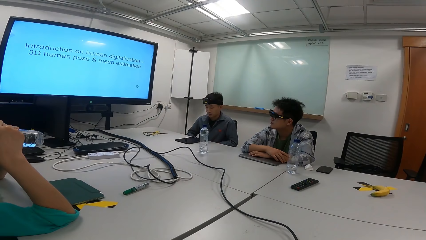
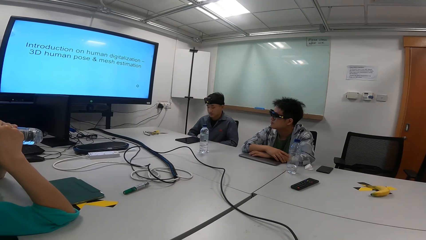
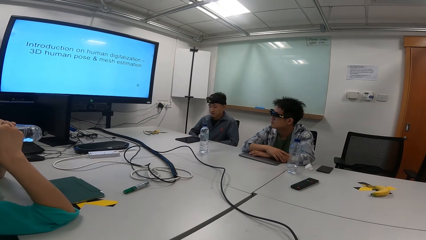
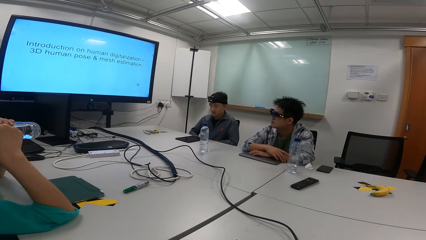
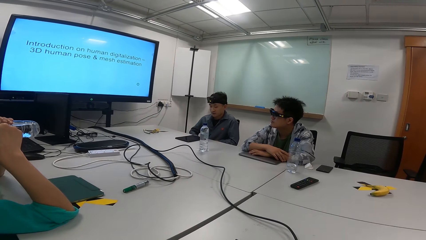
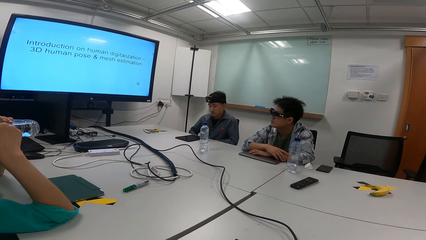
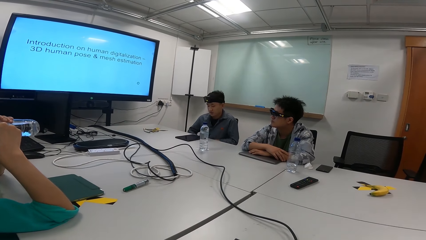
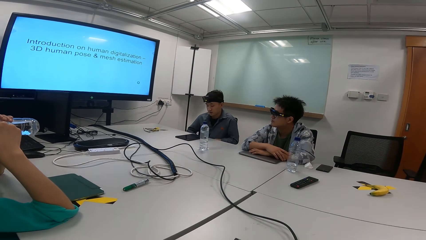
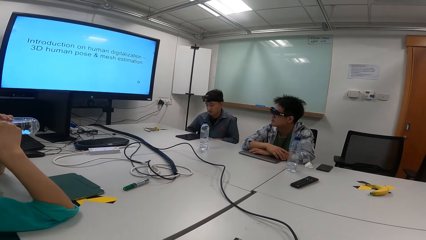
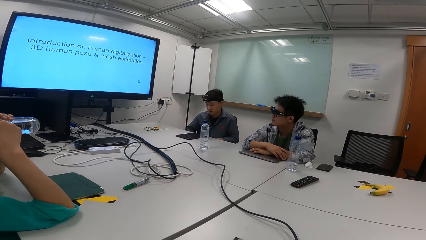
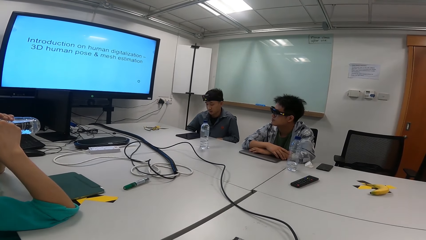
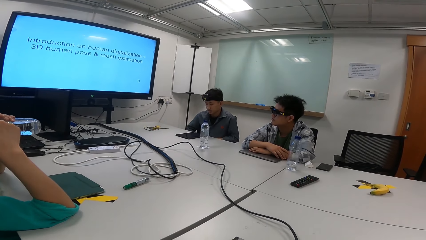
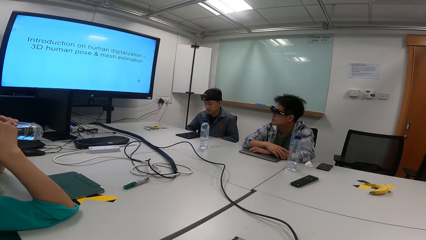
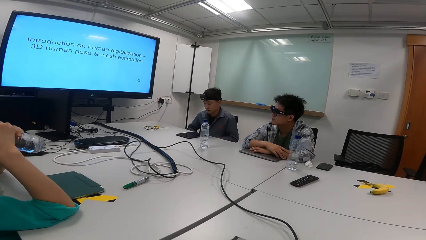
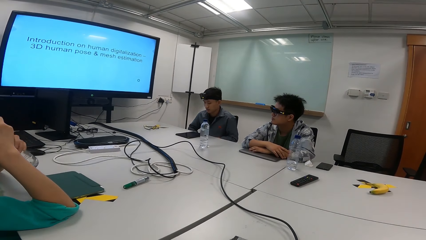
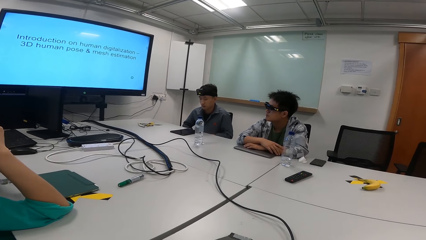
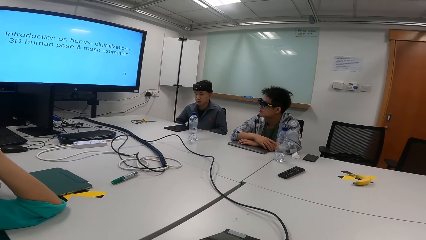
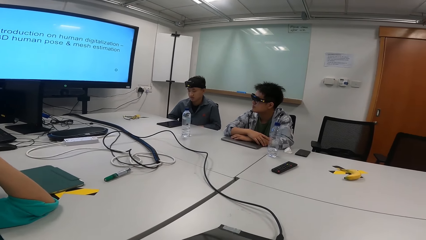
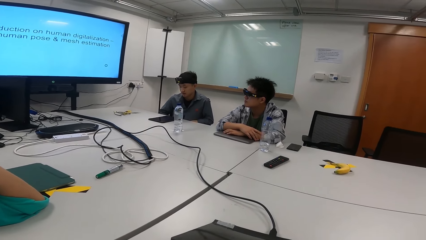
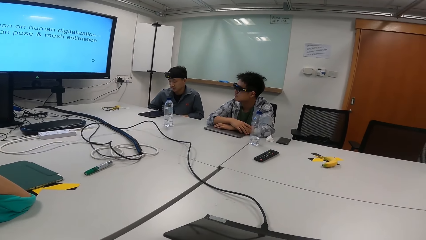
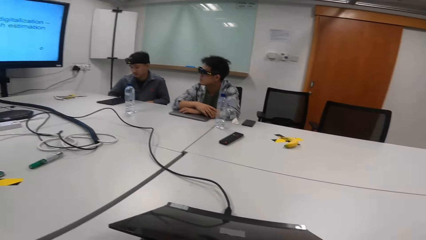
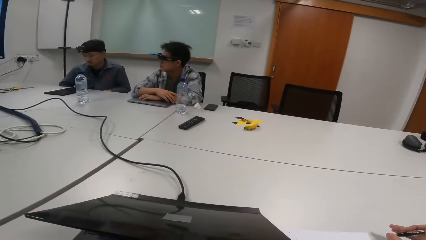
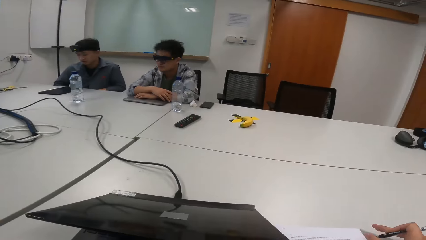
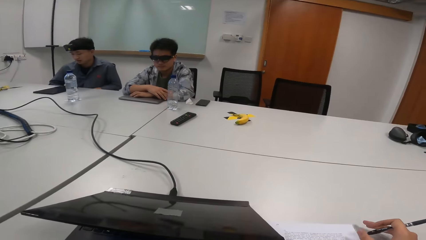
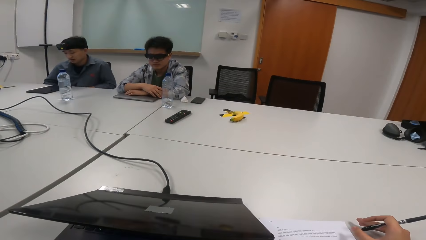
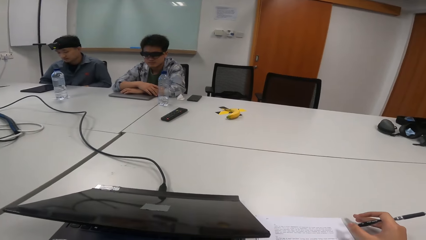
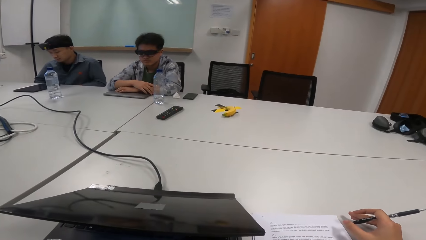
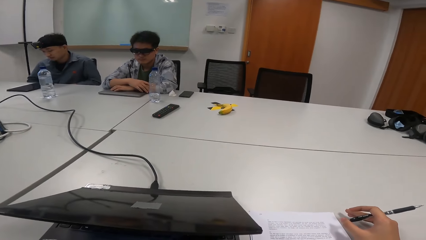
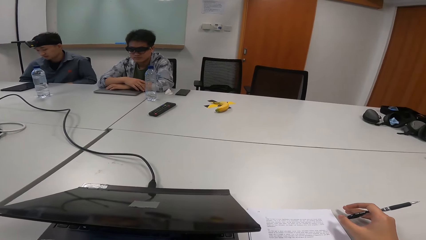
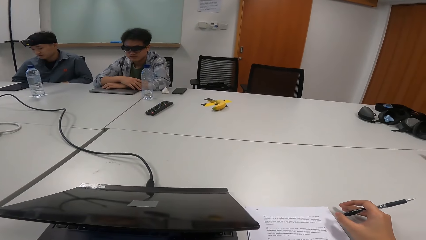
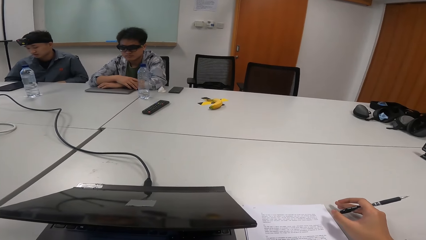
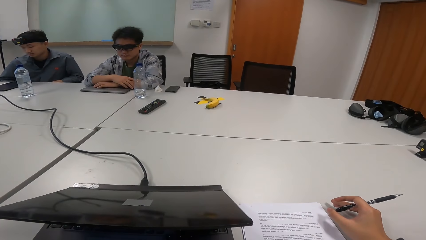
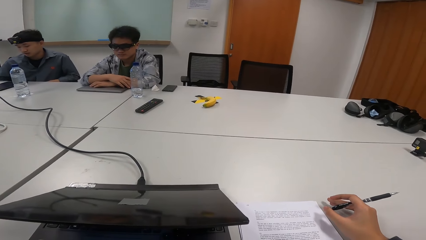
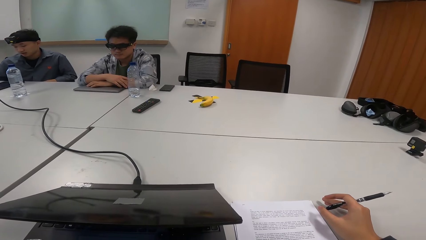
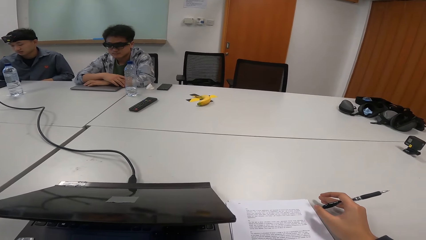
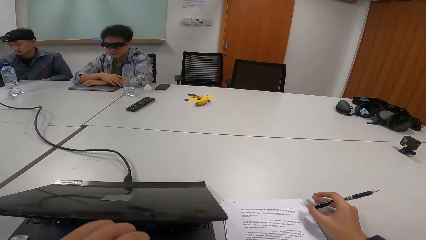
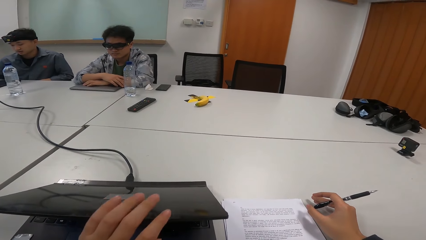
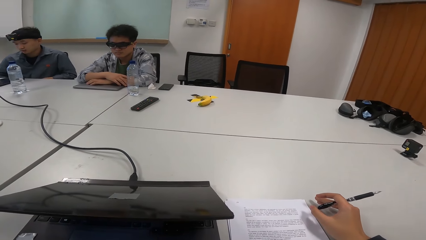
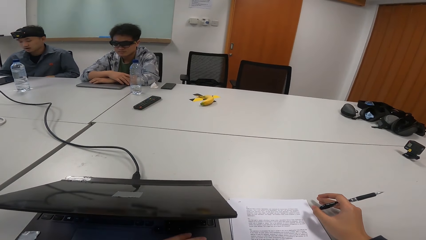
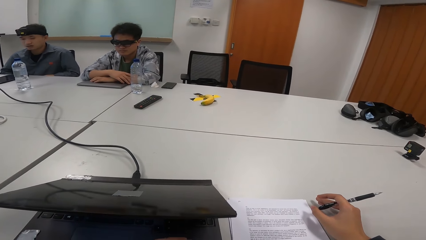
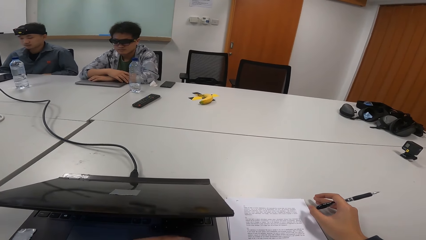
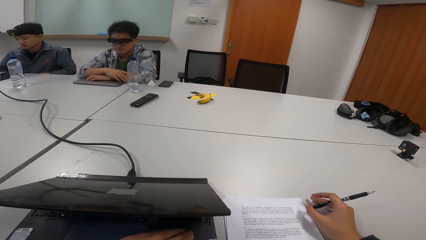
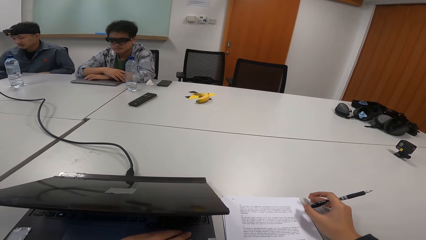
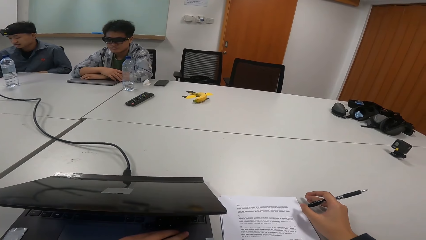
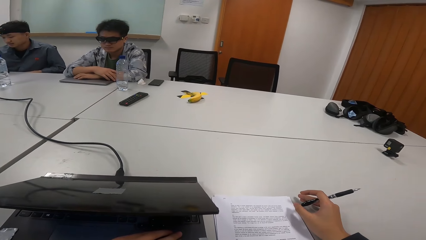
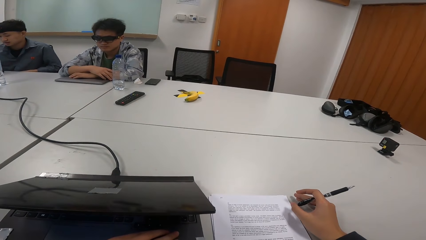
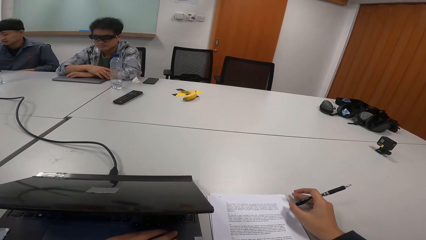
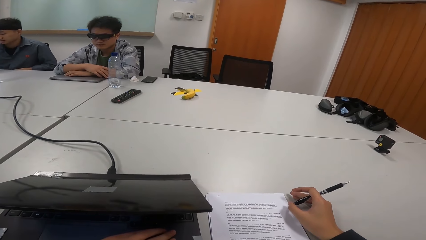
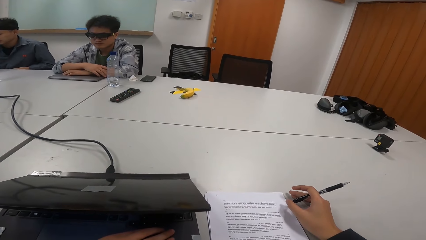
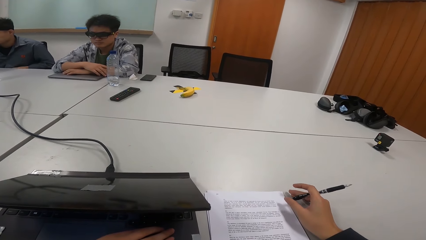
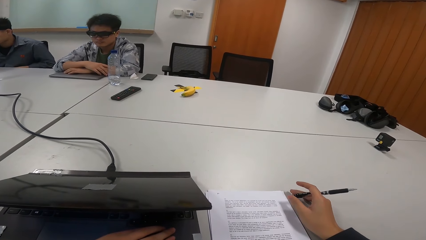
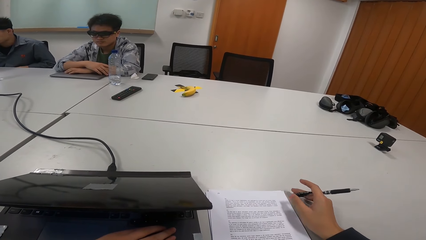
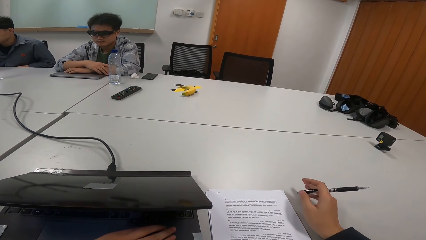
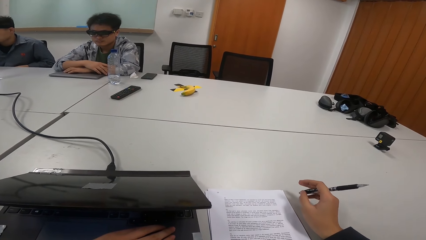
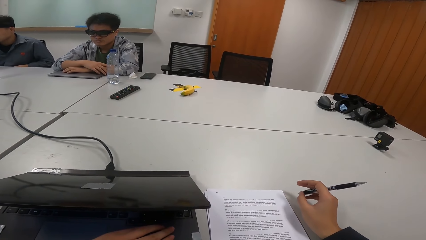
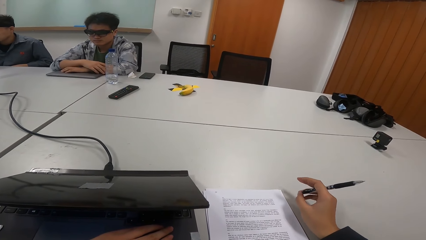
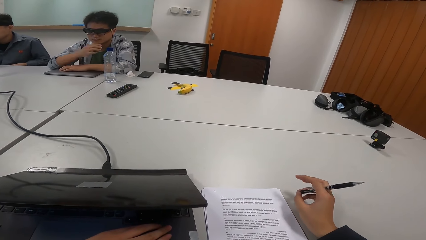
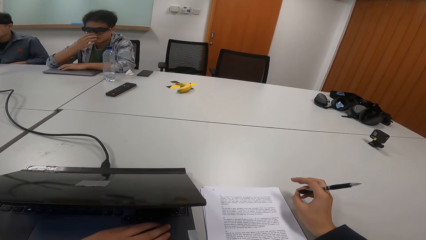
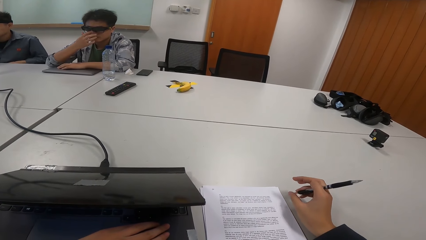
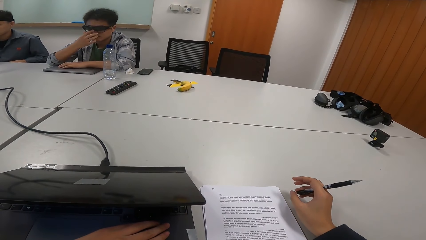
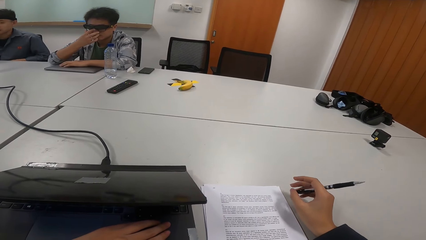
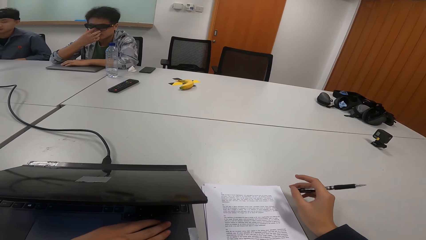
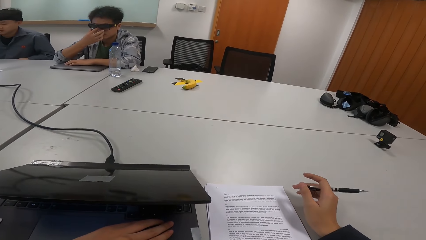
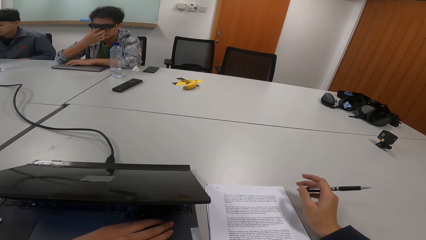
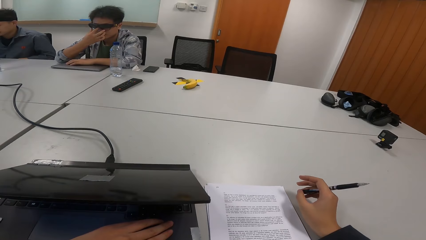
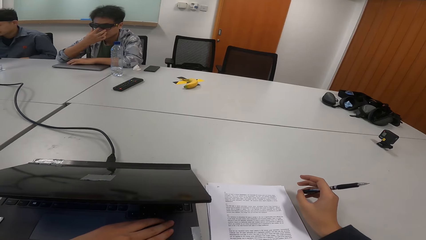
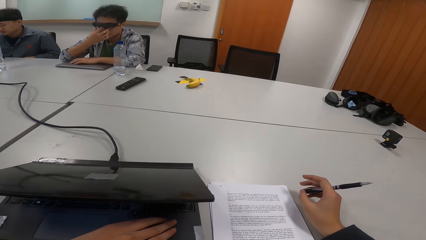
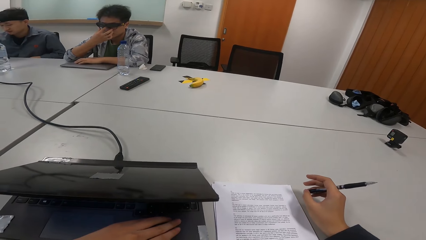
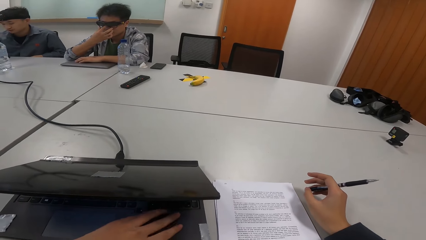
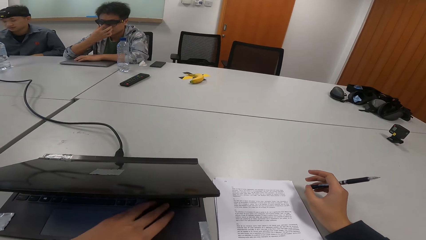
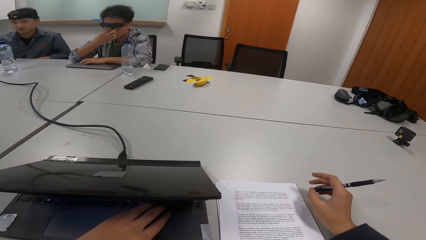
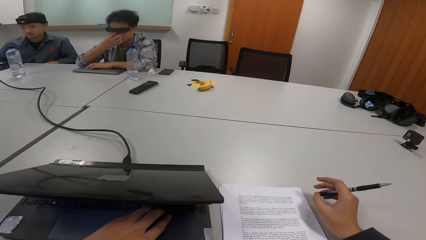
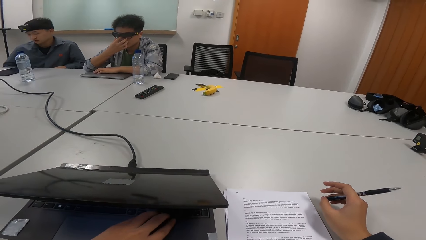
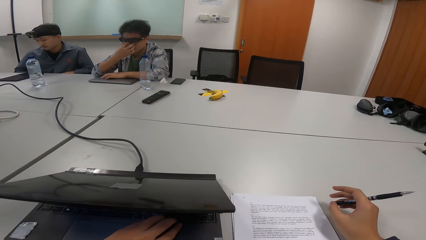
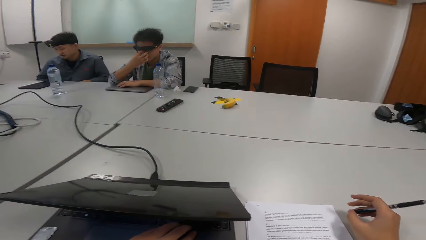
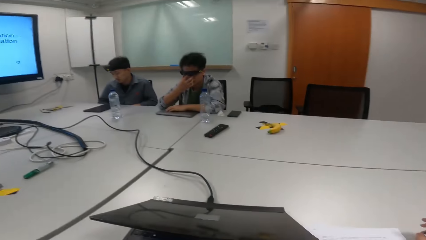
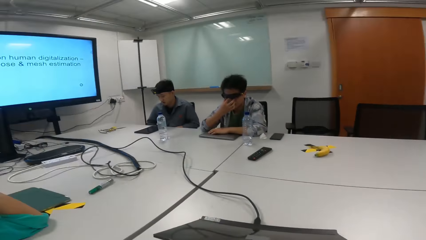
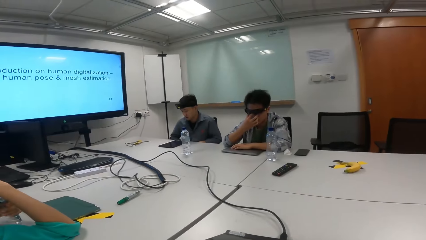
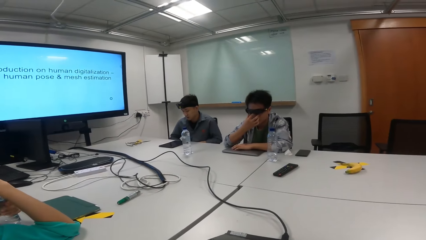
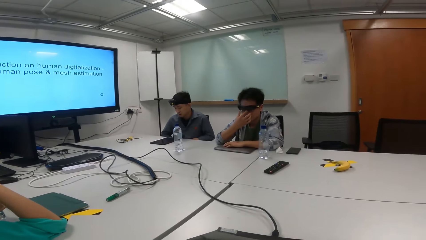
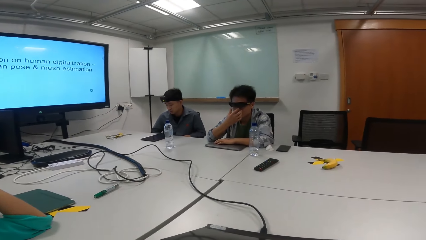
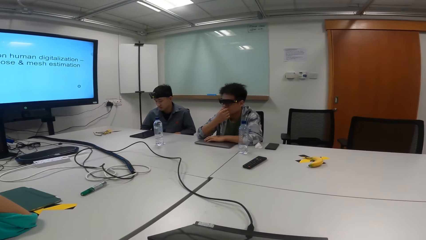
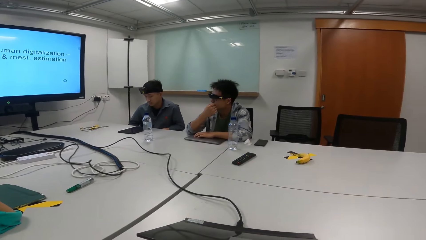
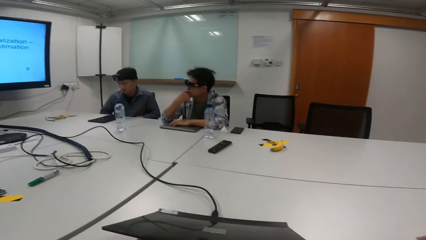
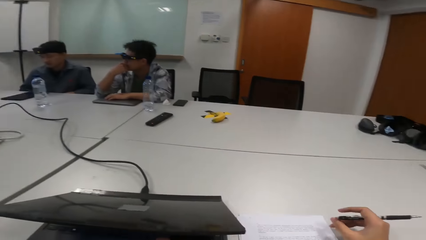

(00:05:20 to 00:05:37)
The camera wearer looks around. They place a hand on the laptop. They are holding a pen.
